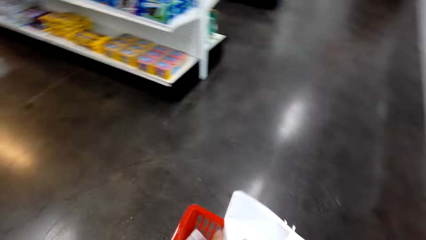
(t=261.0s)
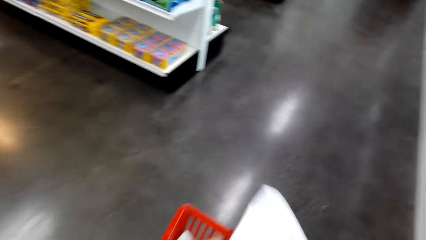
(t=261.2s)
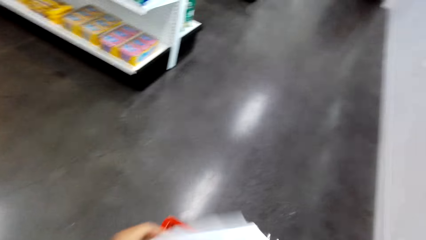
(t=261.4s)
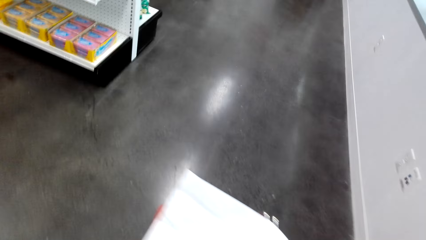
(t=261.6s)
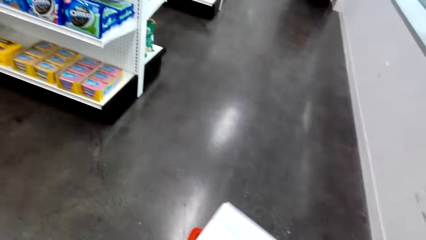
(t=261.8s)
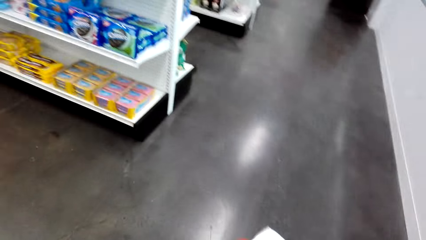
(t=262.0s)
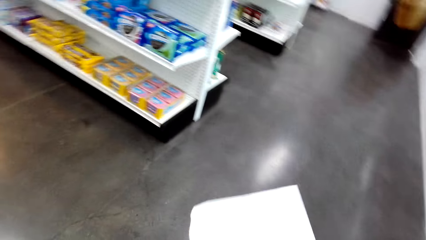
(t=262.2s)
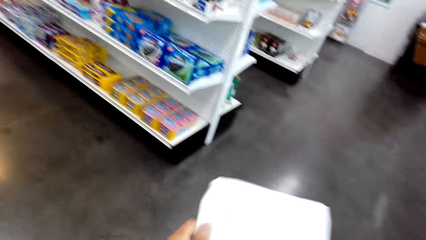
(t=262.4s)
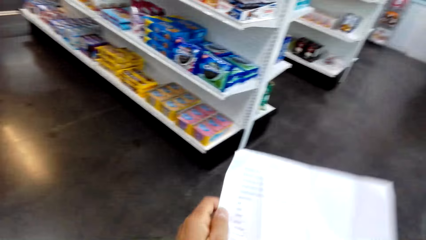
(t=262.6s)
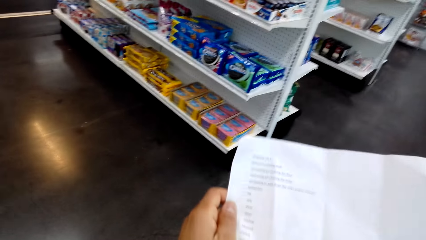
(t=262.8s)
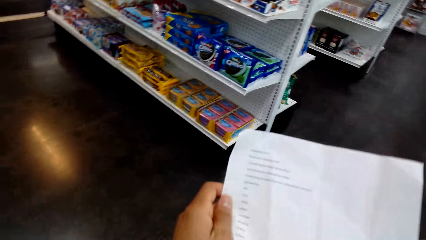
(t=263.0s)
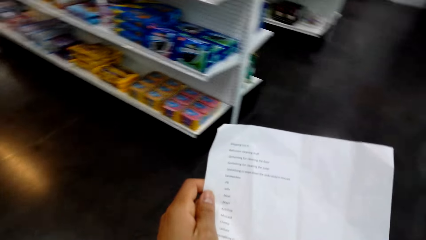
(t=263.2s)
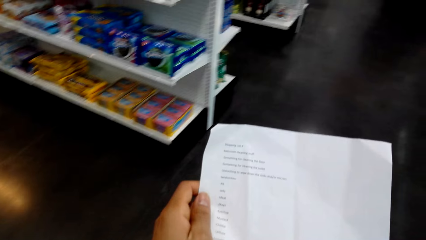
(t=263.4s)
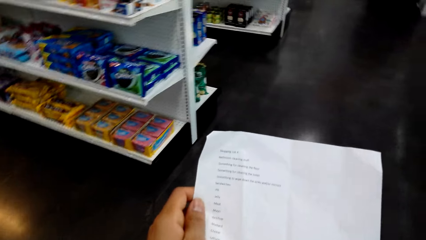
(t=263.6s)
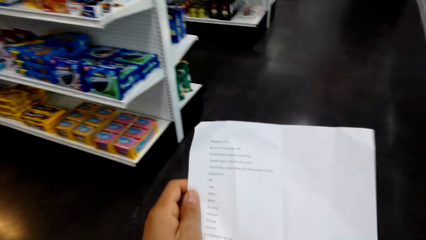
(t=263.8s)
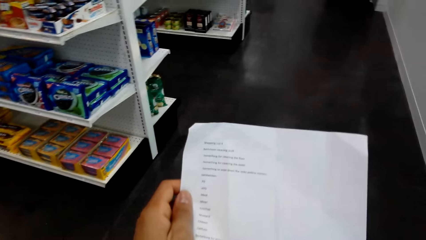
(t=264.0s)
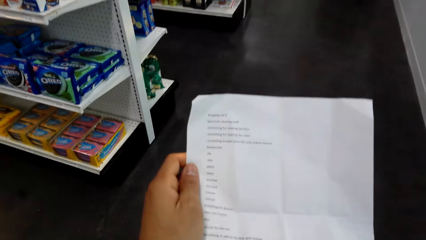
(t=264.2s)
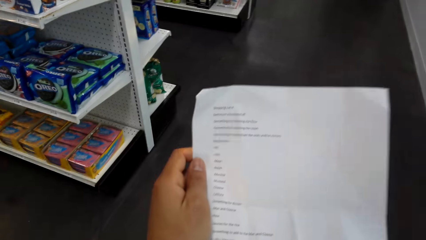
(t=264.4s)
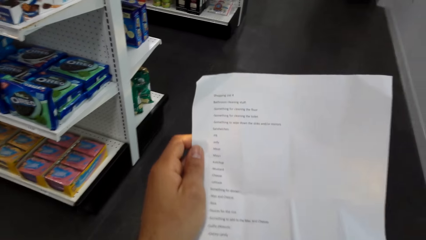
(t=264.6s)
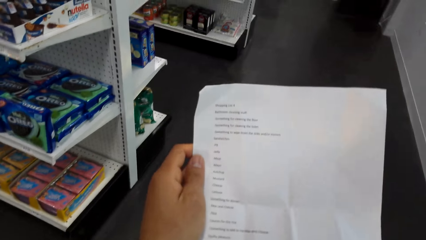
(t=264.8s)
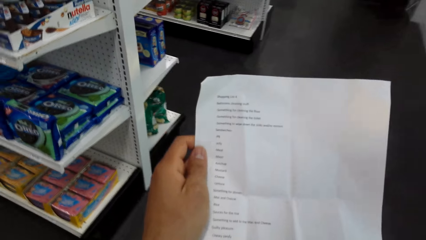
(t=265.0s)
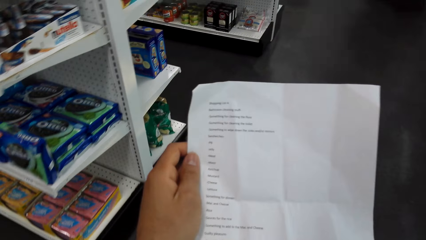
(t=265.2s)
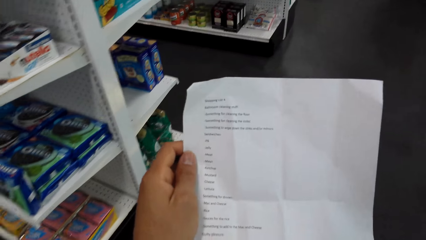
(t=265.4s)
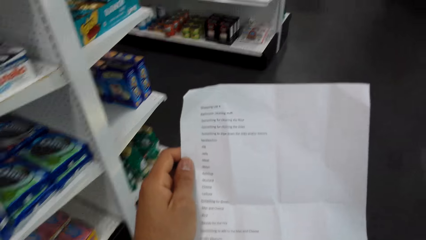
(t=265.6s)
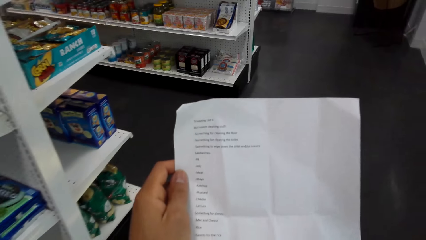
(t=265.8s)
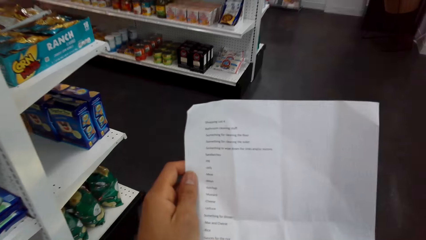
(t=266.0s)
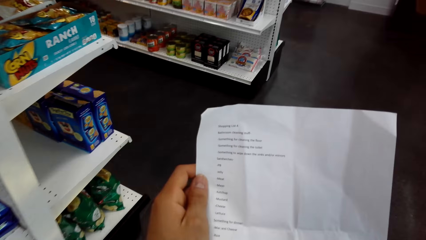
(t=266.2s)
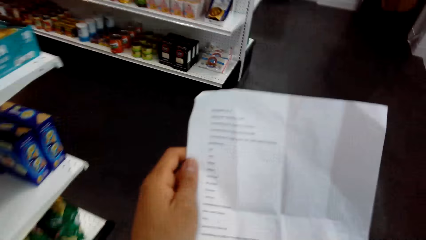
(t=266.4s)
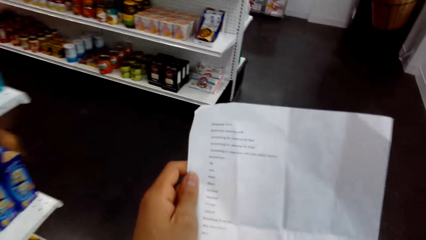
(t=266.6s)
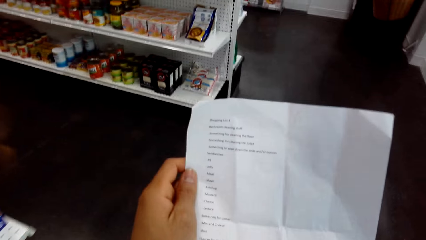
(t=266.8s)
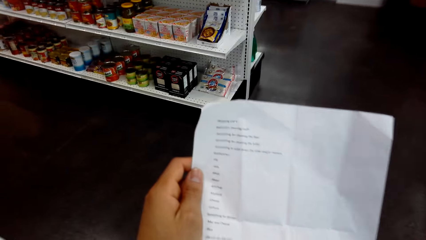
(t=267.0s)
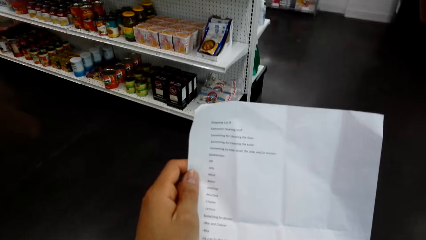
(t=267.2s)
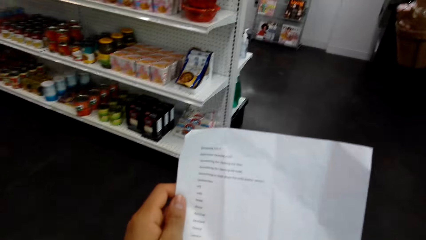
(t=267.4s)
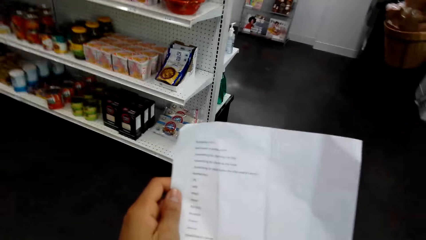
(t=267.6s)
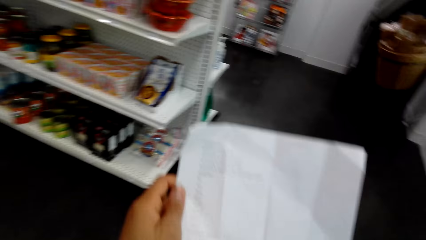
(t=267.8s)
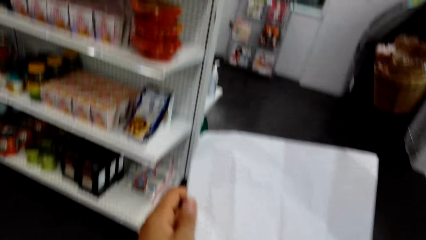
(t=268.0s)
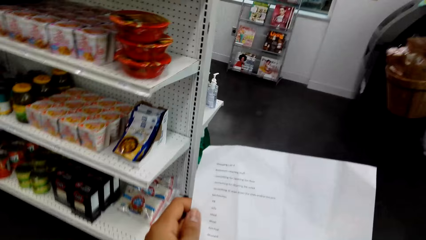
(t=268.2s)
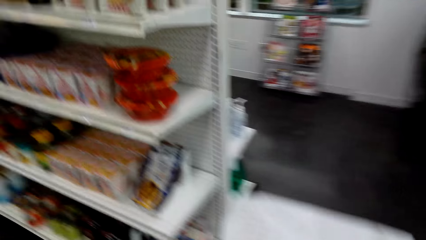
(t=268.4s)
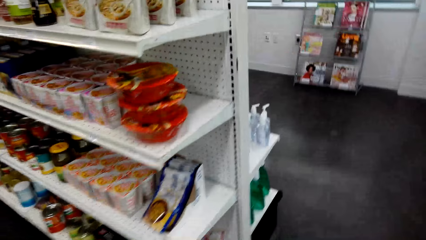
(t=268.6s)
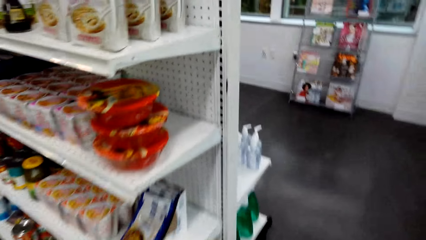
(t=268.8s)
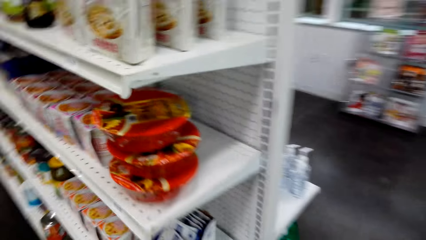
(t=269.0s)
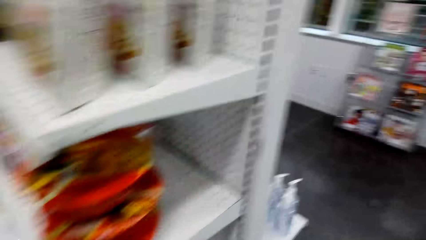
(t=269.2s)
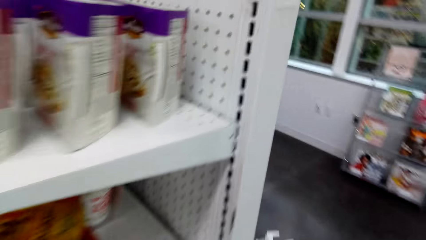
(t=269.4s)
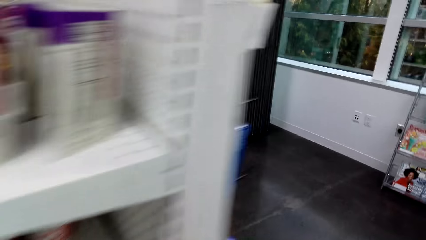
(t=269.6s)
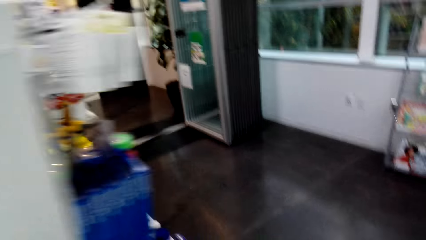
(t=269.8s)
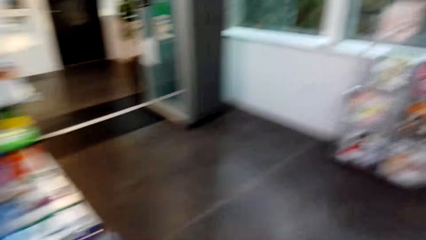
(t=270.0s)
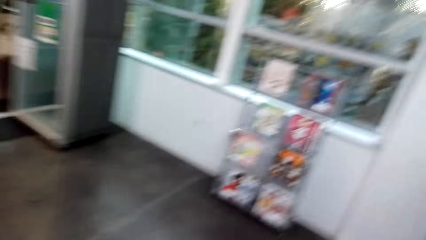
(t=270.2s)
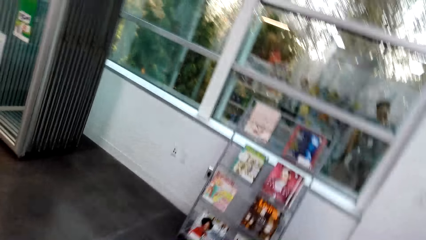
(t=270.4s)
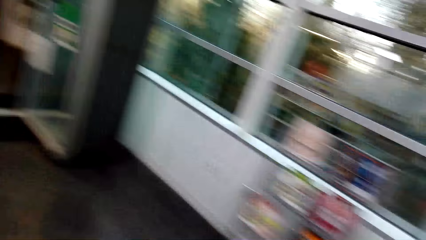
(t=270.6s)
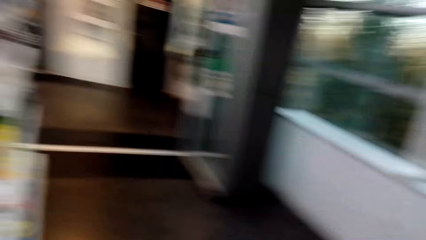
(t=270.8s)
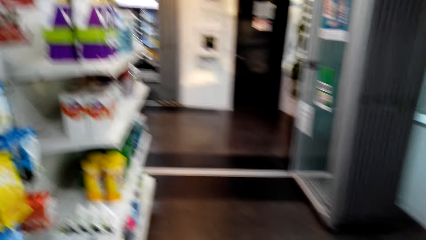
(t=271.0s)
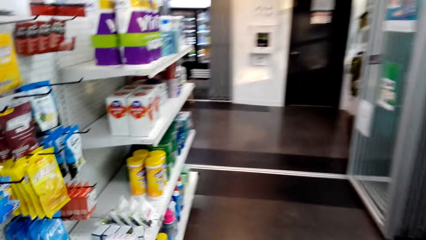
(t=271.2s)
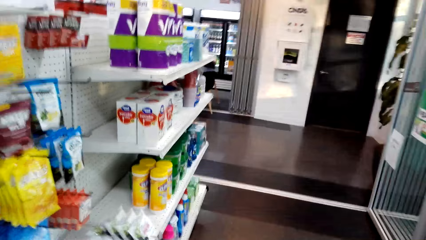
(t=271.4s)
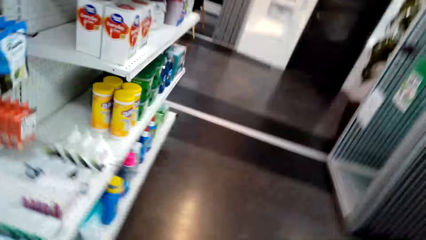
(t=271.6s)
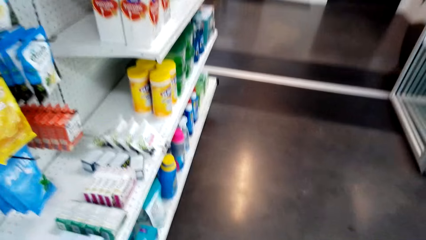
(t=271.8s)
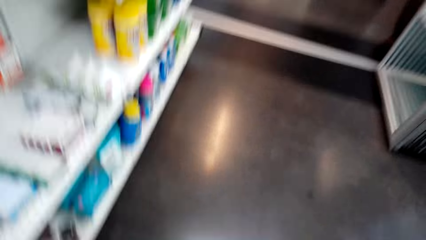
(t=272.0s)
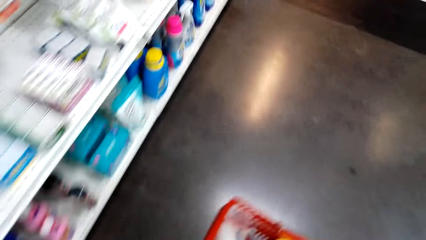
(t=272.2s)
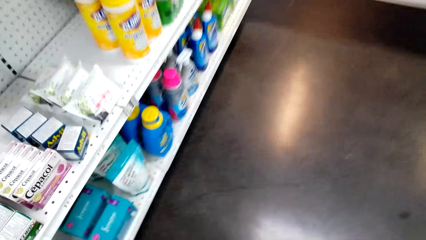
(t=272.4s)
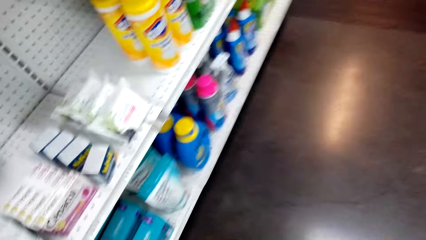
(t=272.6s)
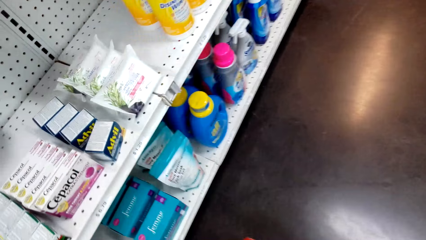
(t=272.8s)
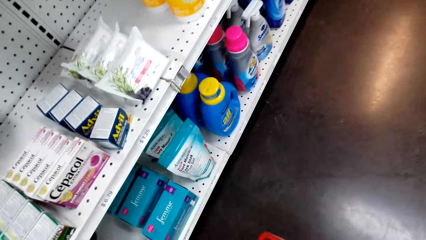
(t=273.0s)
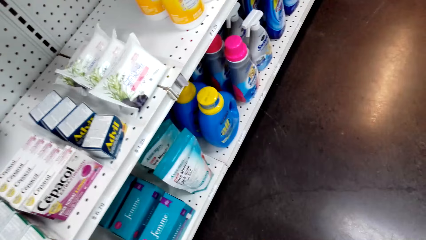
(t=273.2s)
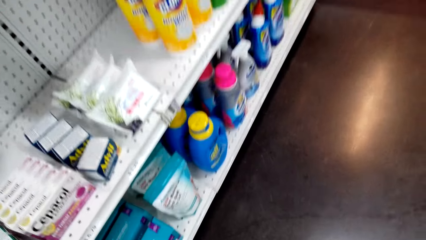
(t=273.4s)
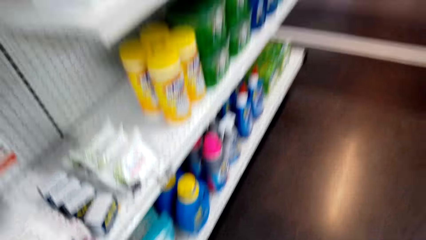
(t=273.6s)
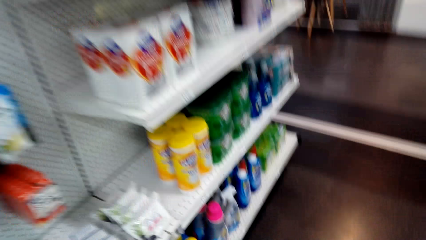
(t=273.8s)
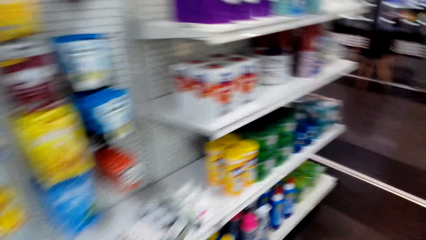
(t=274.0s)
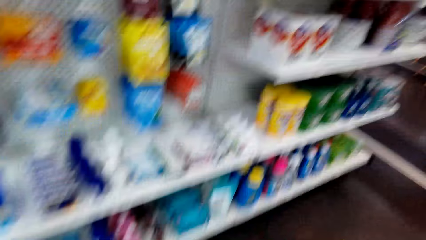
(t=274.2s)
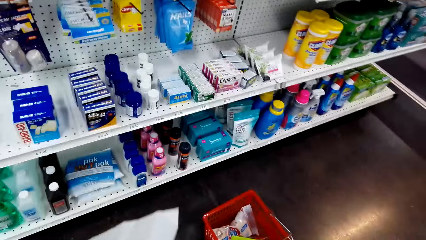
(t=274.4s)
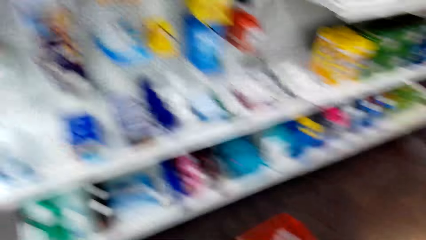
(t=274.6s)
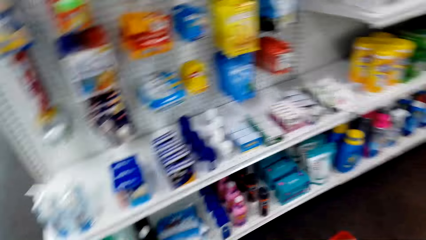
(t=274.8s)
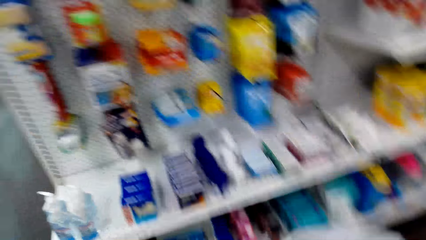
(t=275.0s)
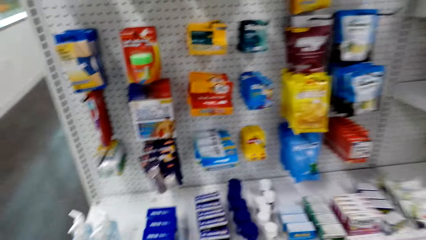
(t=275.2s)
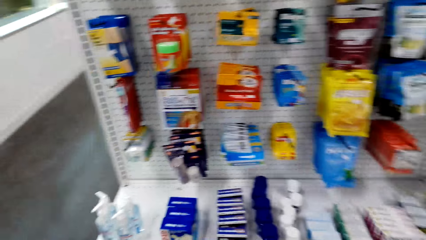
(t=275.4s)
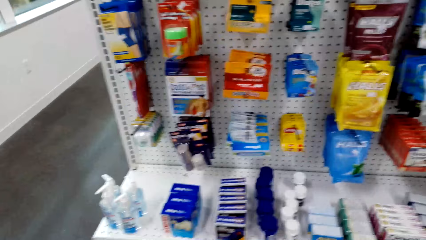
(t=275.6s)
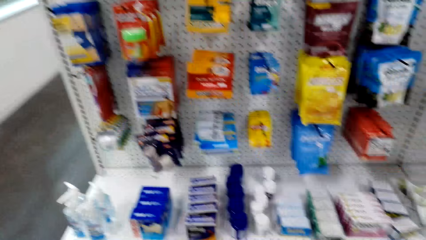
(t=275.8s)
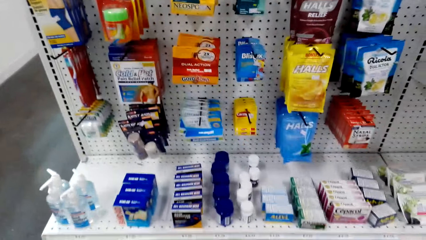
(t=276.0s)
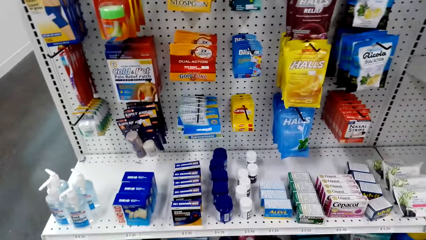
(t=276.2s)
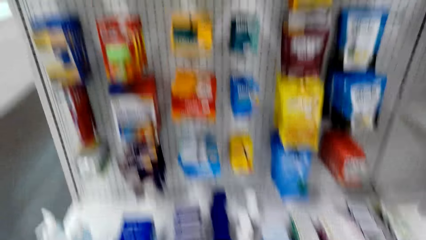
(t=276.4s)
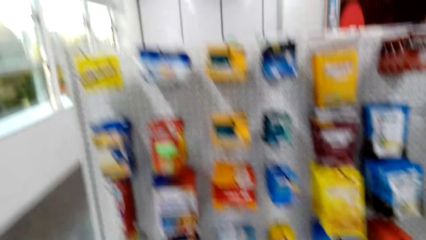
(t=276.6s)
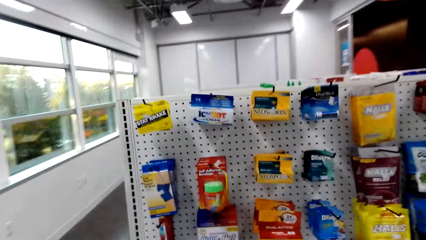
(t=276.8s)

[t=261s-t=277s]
The camera wearer looks at the shopping list. They walk in the supermarket. They look around.
